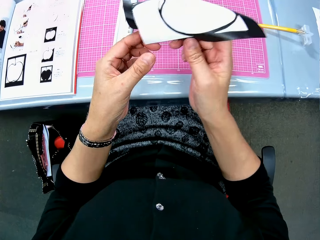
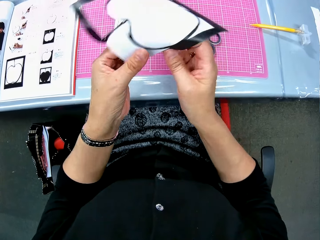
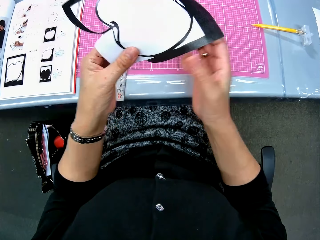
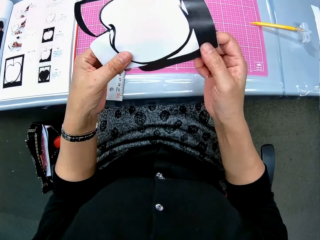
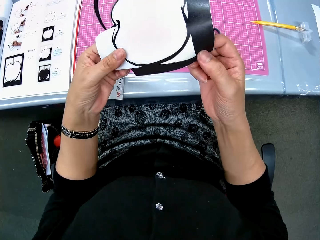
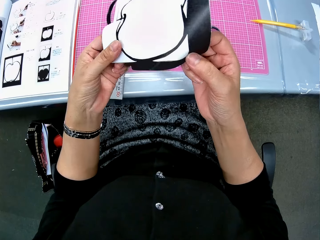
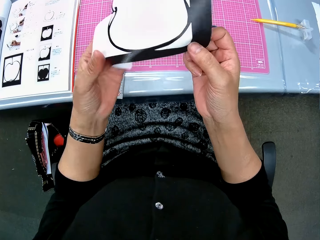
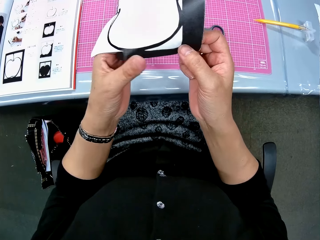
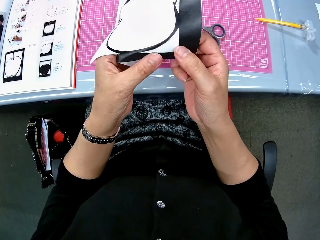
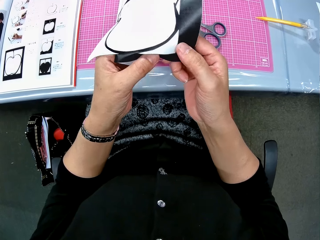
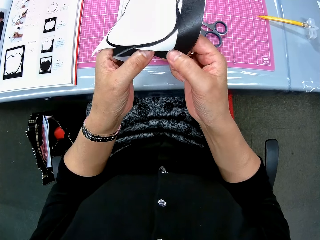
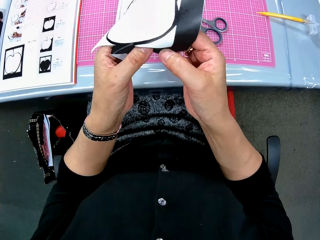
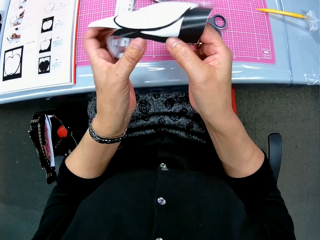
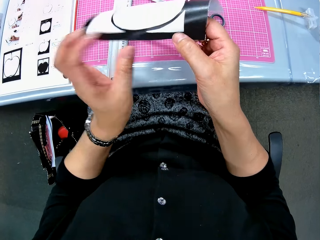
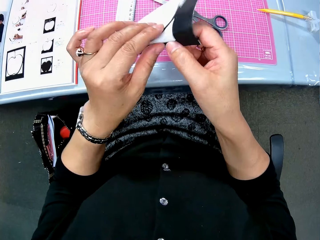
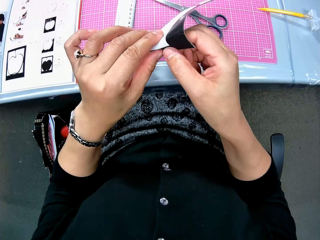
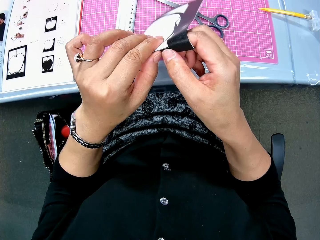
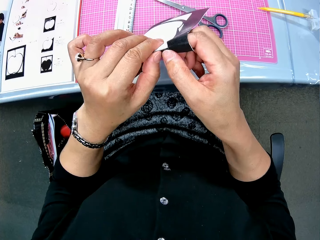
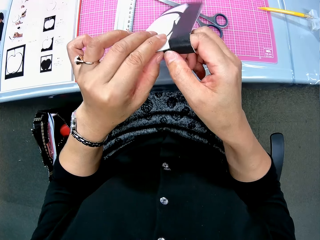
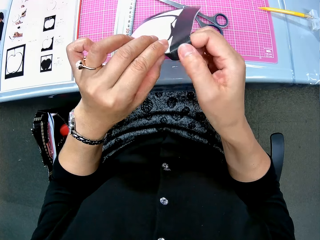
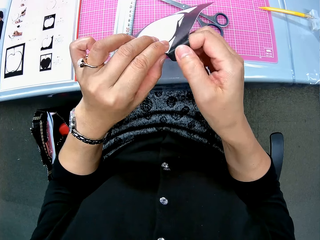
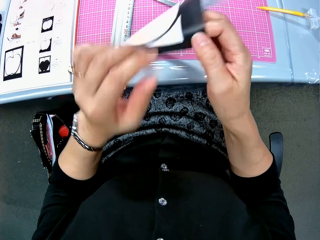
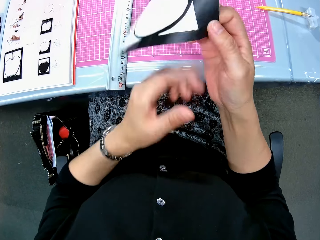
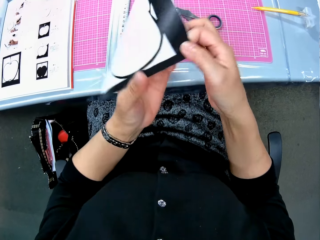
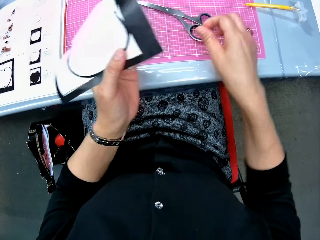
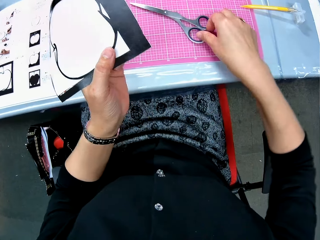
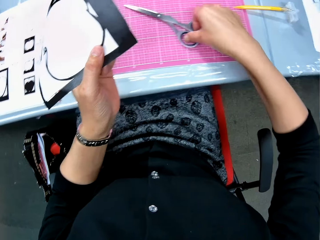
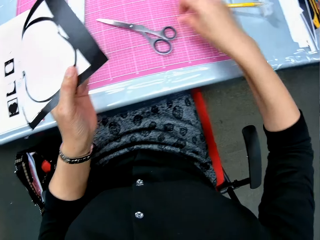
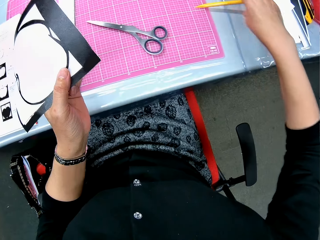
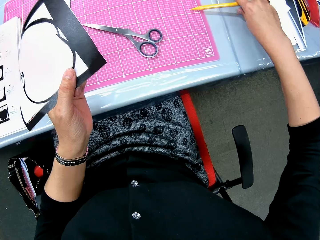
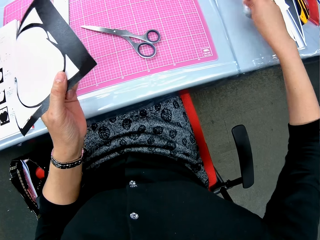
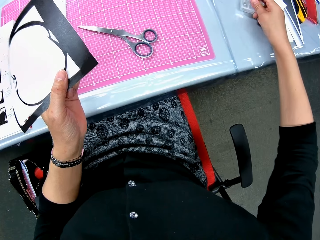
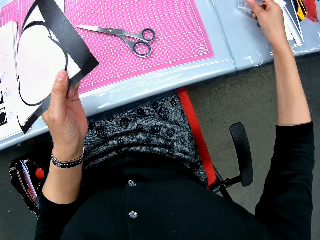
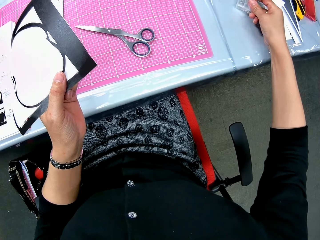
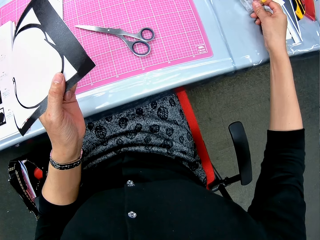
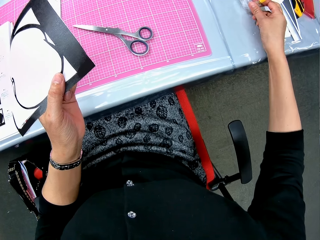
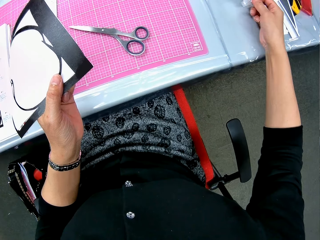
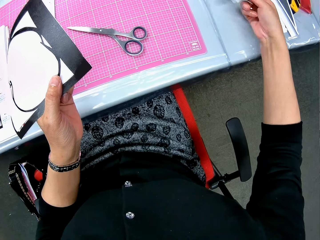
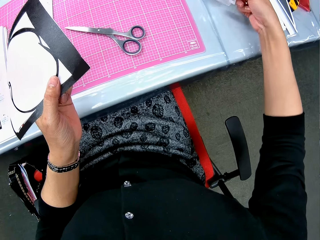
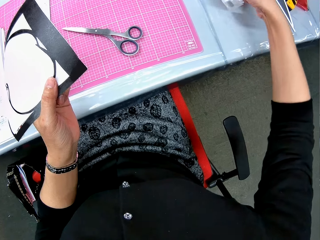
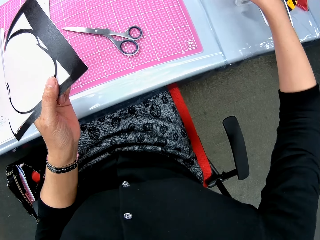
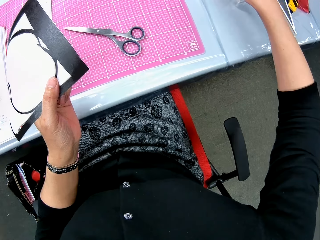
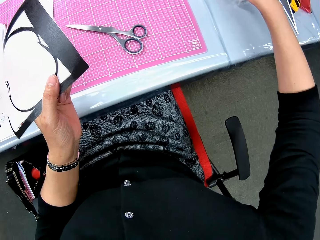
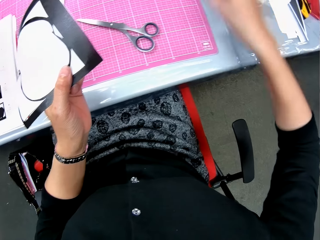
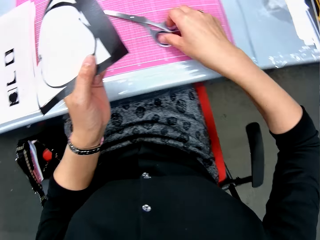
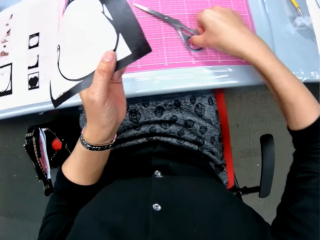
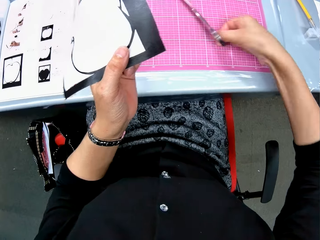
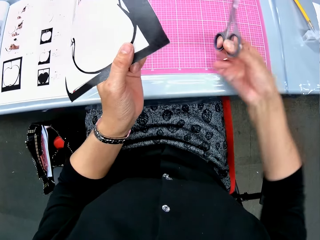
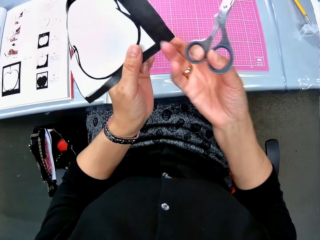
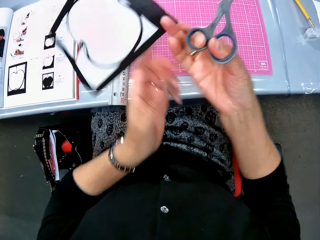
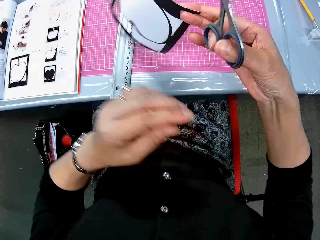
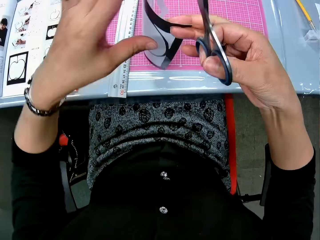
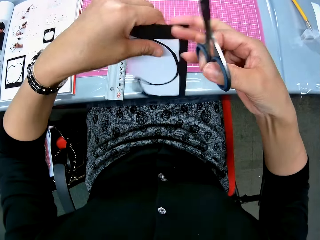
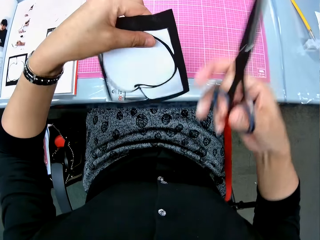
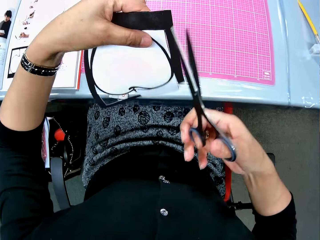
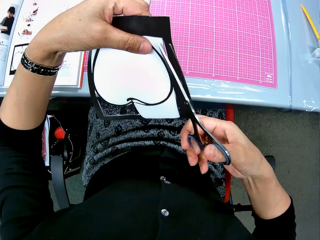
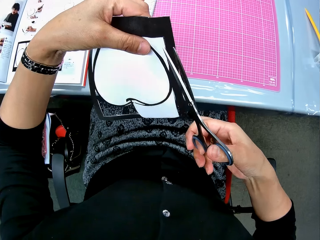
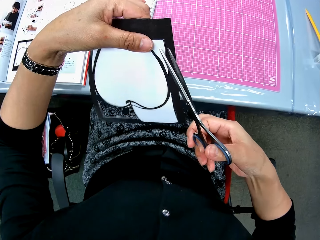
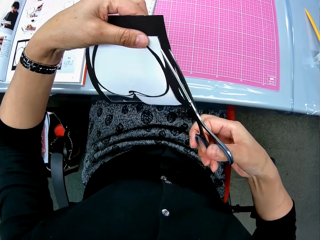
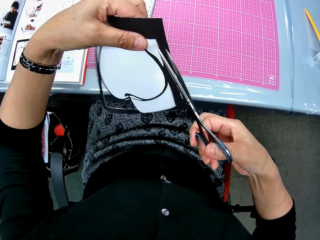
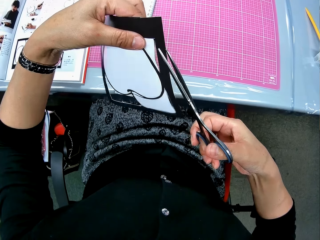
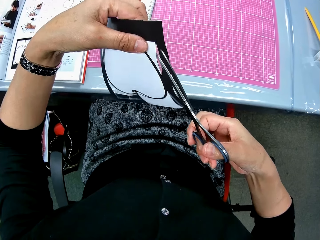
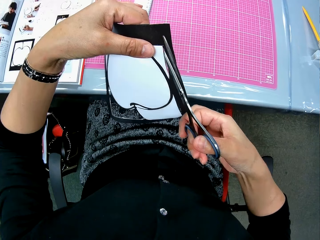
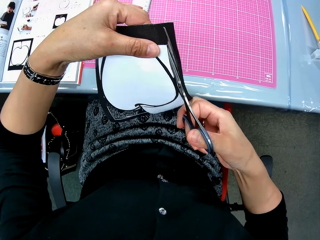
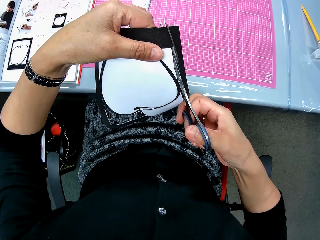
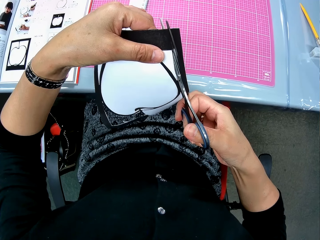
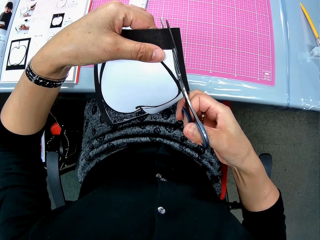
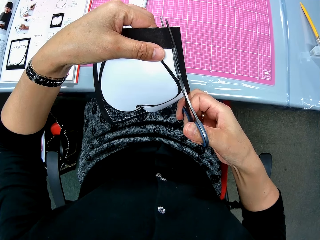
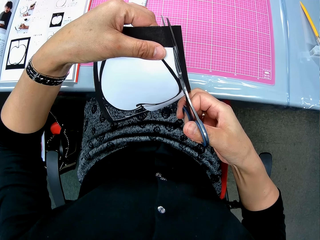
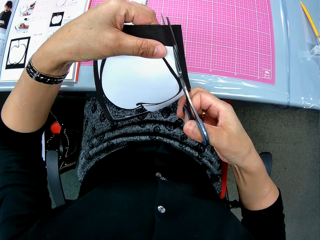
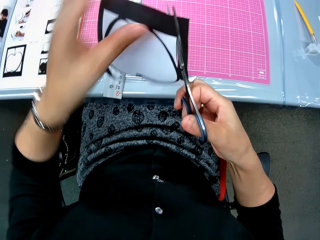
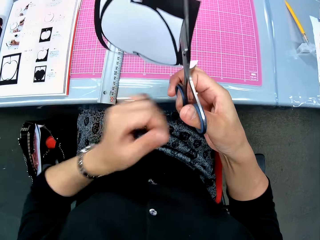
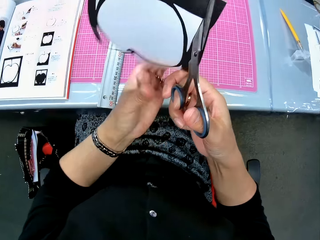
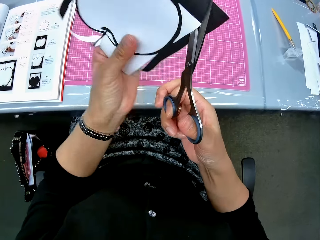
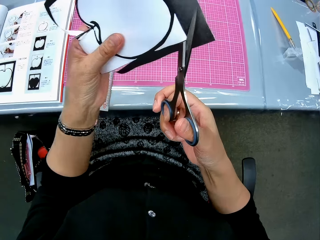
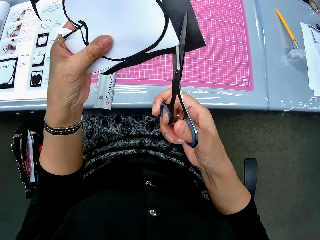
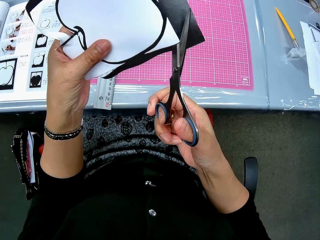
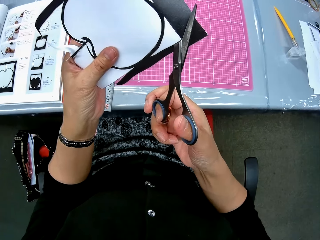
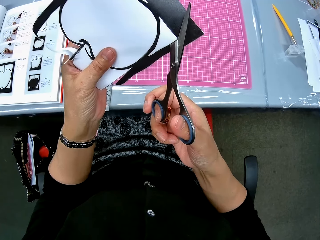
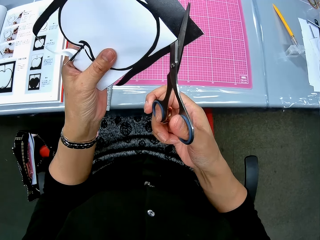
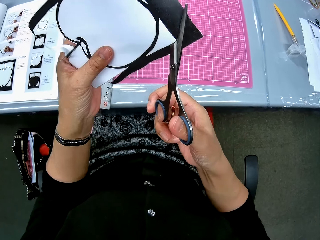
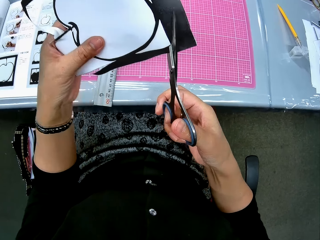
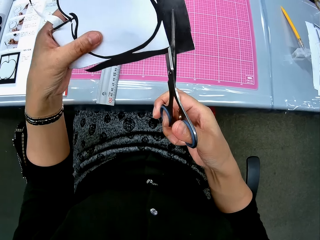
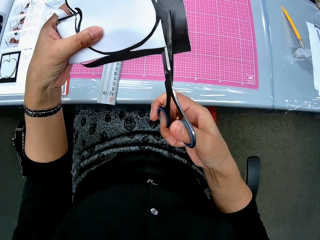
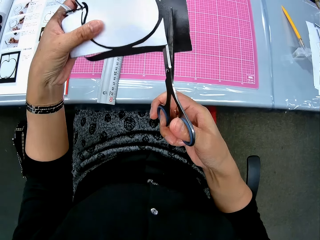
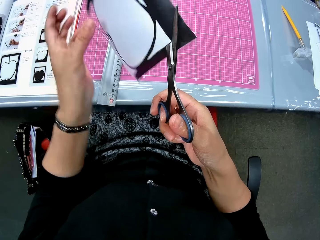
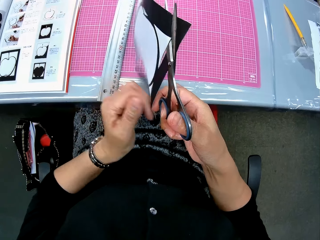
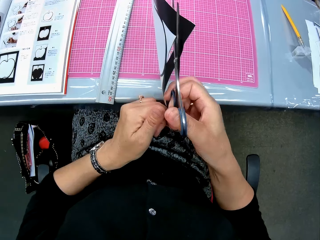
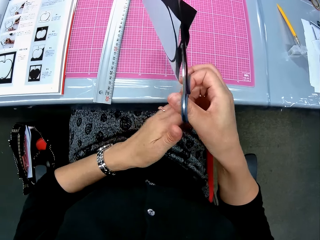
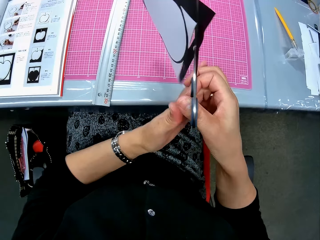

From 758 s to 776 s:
The camera wearer touches the scissors from the mat. They touch the cutter on the table. They hold the pen knife. They pick up the scissors from the table. They cut out a part of the drawing sheet with the scissors.

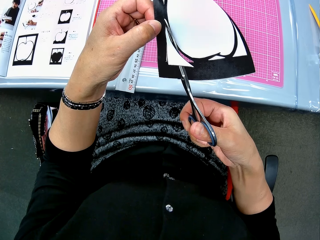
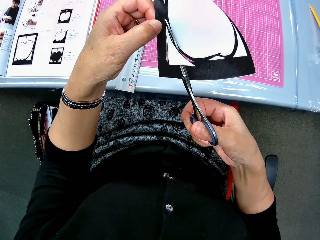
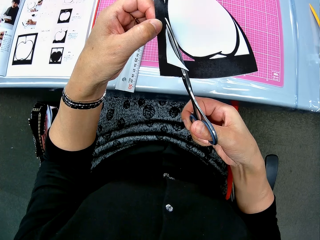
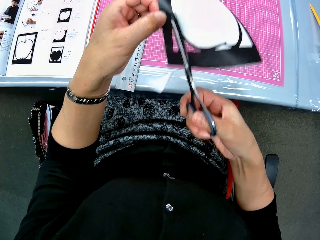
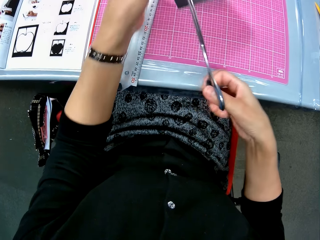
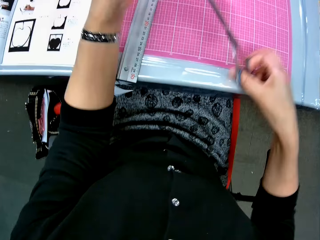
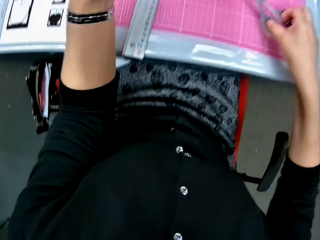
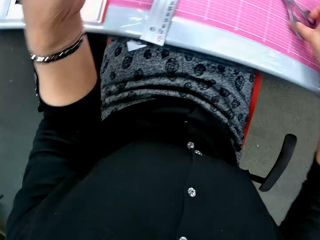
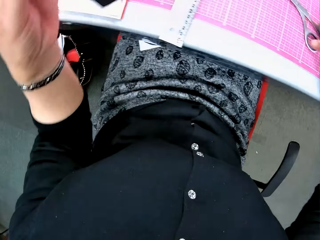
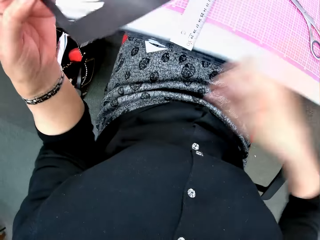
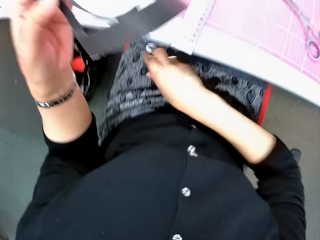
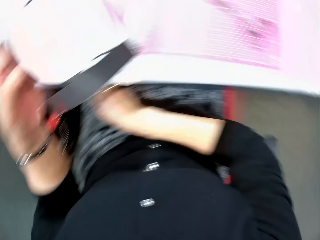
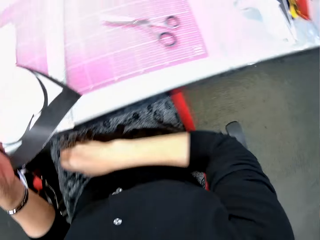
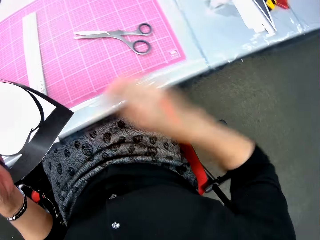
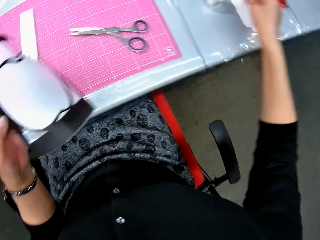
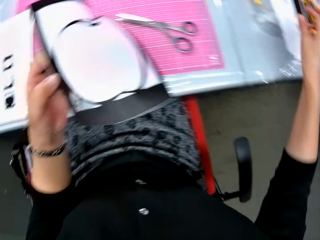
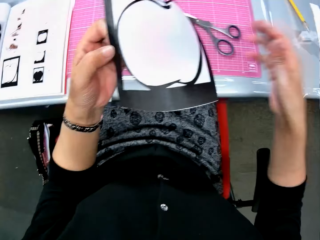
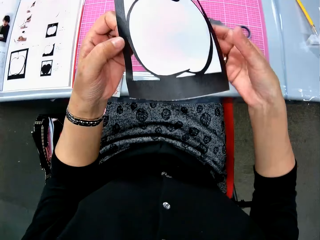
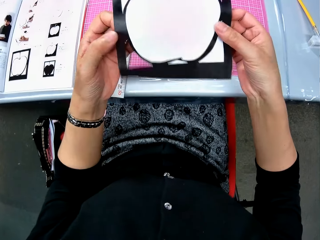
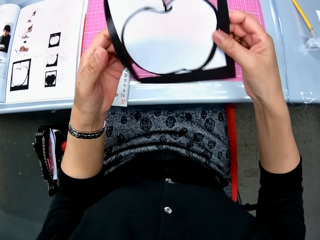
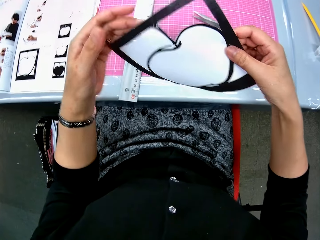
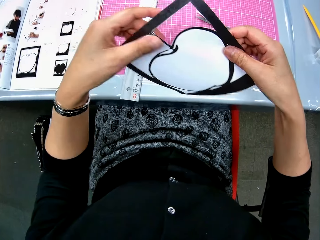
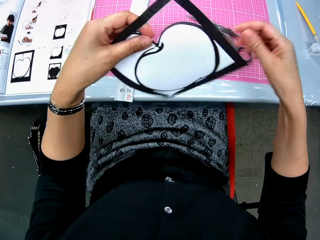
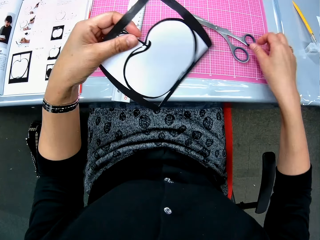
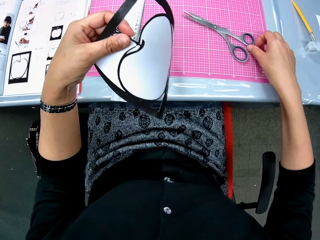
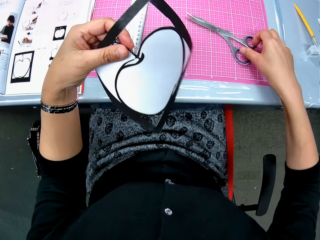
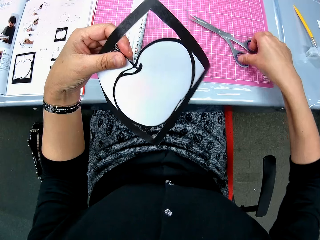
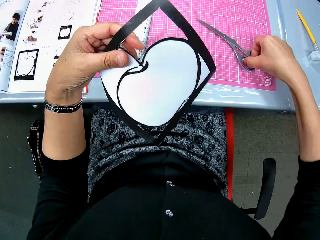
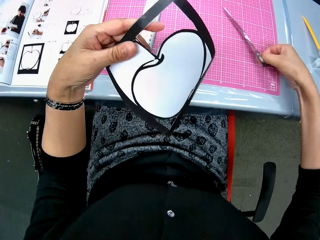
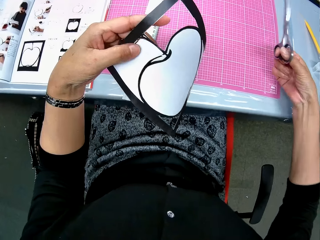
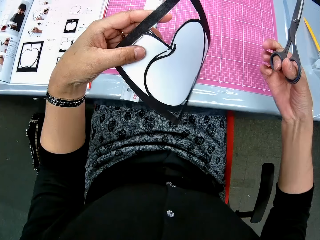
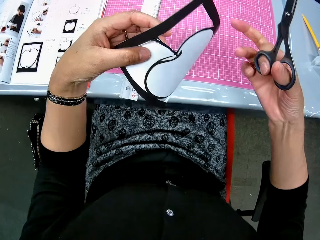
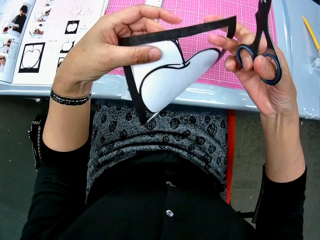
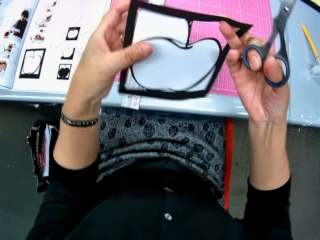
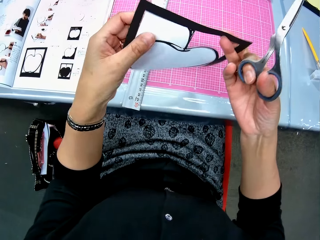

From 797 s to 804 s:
The camera wearer drops the scissors on the table. They pick the cut off paper and place the paper on the table. They pick up the scissors from the table.
